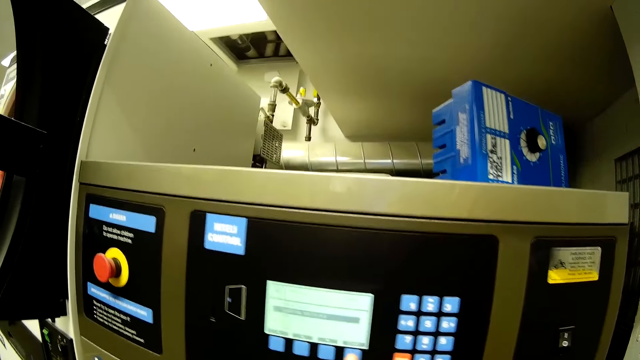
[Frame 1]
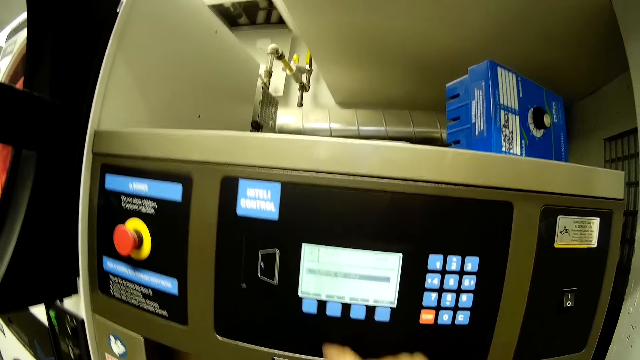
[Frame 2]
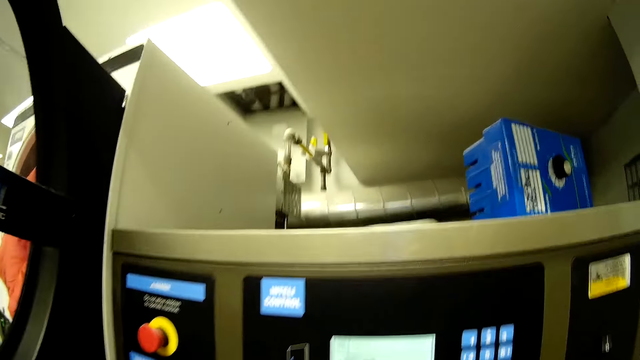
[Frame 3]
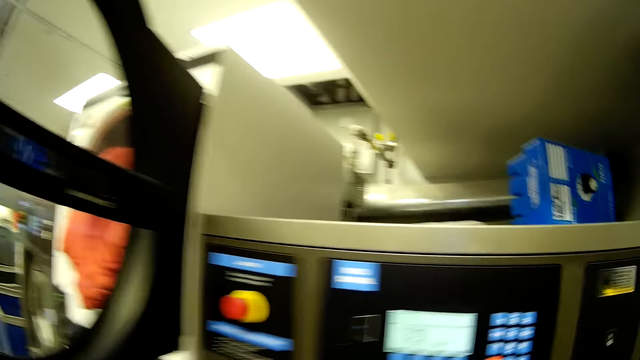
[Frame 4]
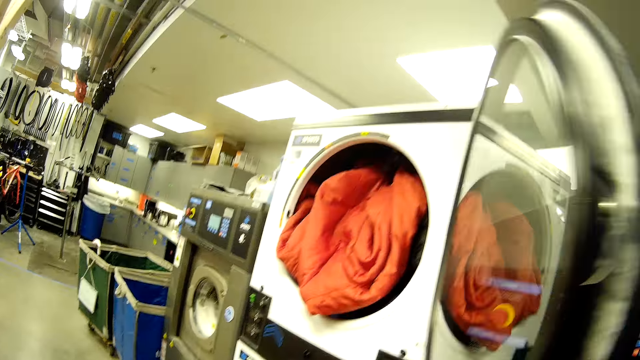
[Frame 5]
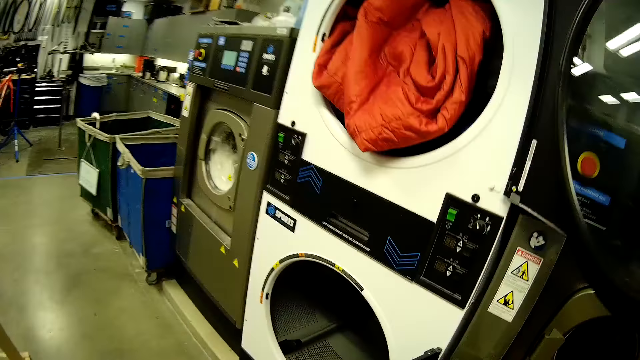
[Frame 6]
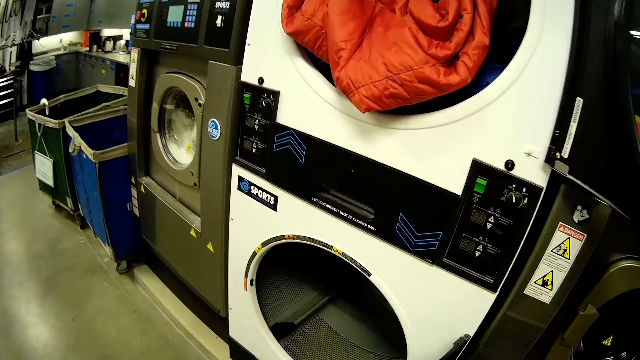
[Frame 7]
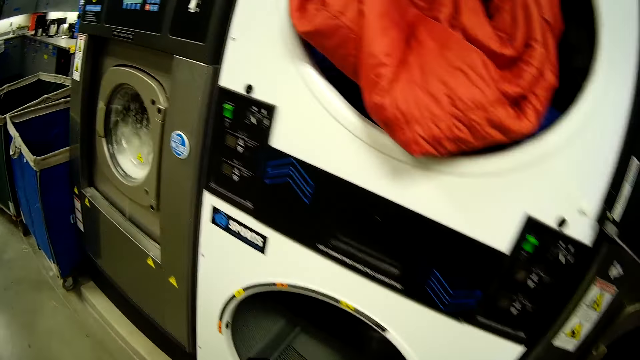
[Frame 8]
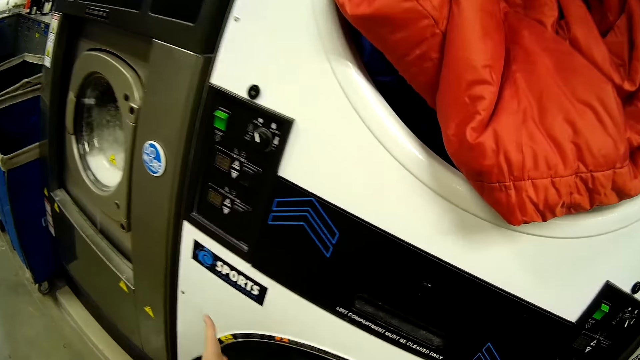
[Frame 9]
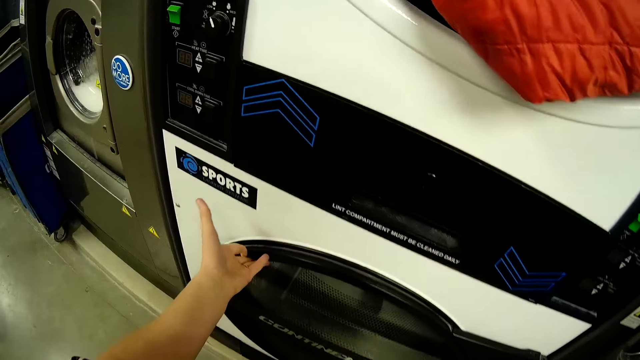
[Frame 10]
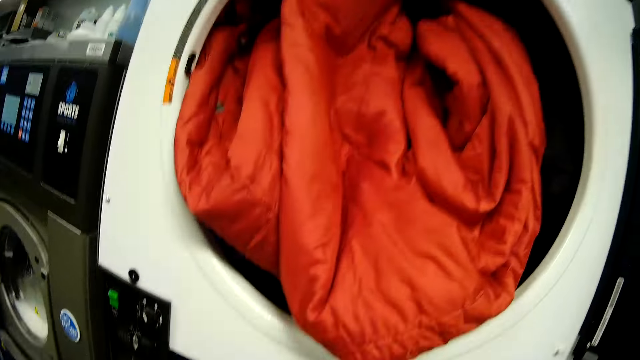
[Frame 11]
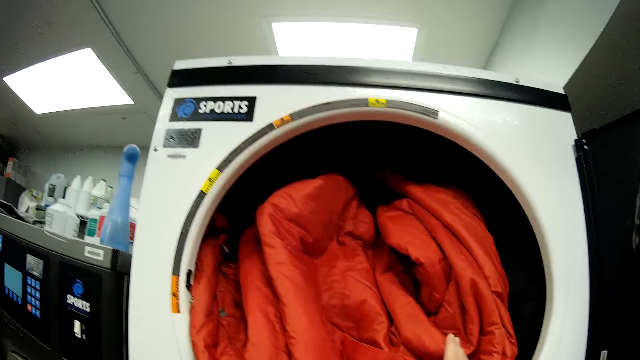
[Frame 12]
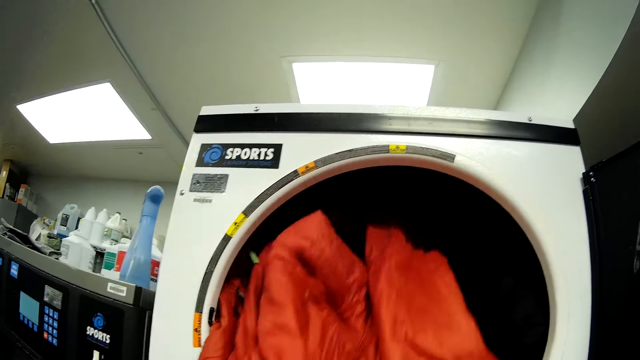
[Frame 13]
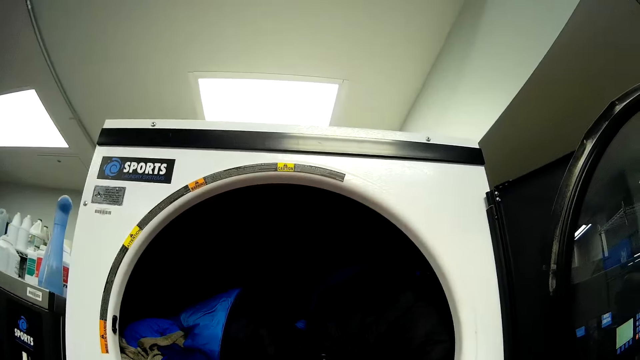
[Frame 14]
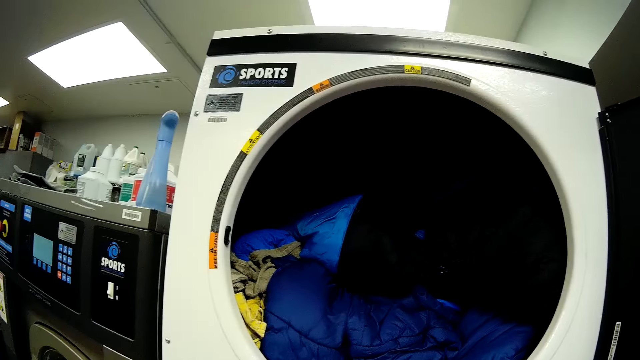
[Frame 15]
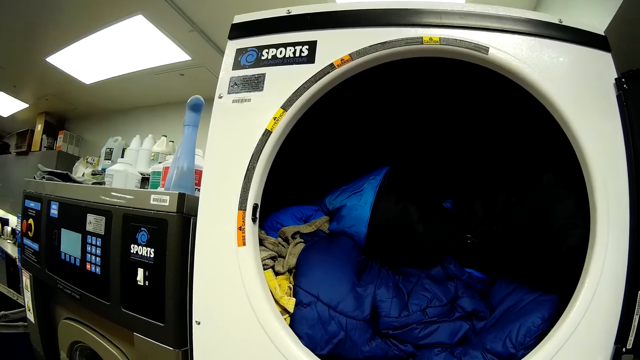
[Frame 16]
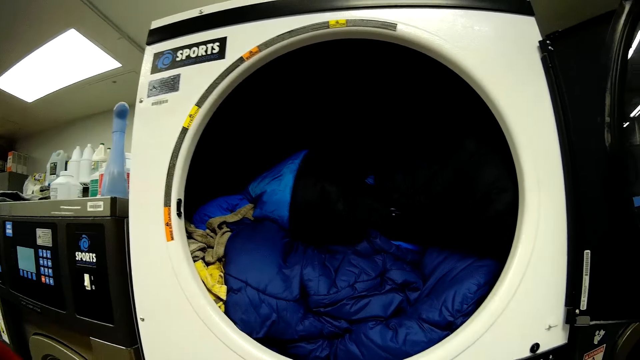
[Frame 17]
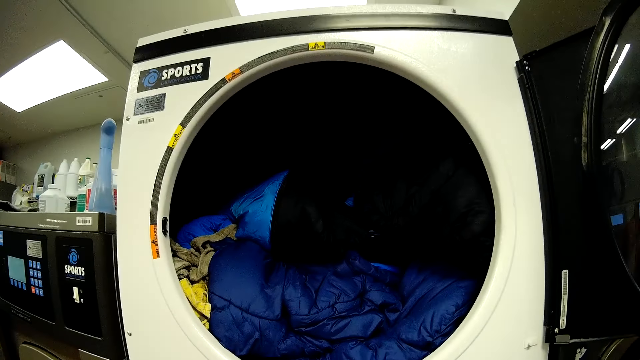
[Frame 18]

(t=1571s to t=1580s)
The camera wearer closes the washing machine. They remove a ski suit from the washing machine.

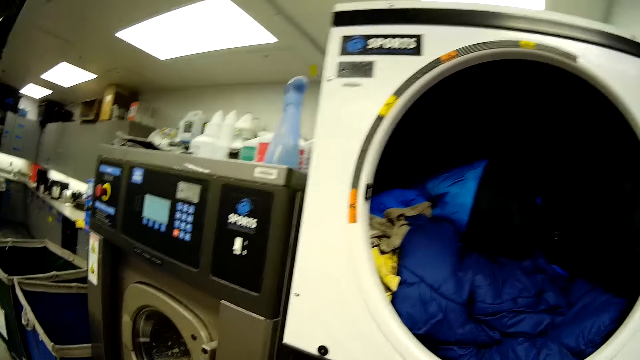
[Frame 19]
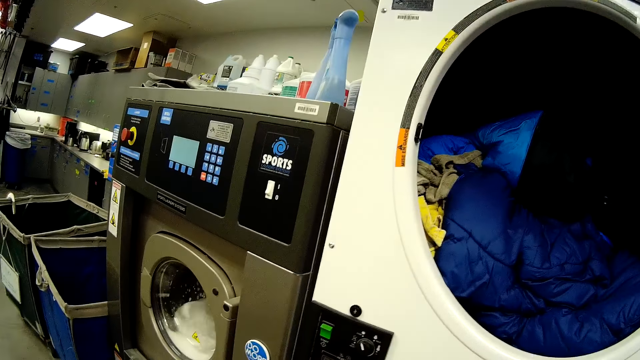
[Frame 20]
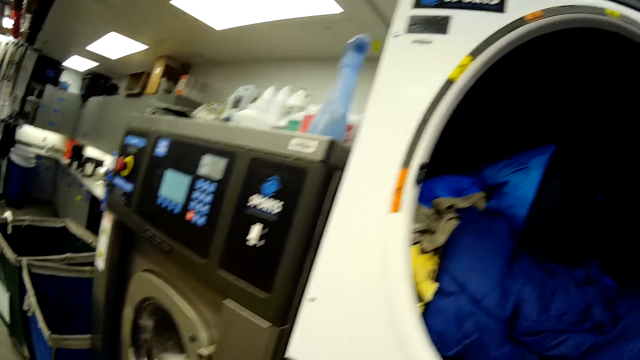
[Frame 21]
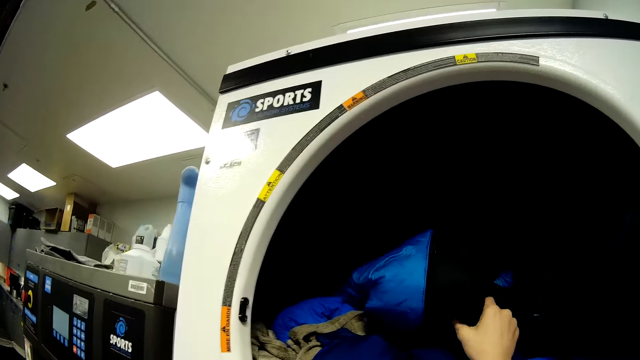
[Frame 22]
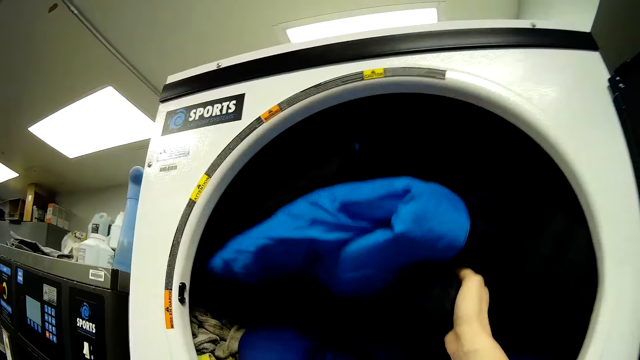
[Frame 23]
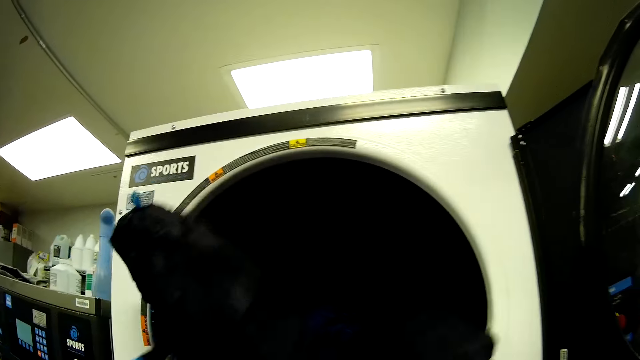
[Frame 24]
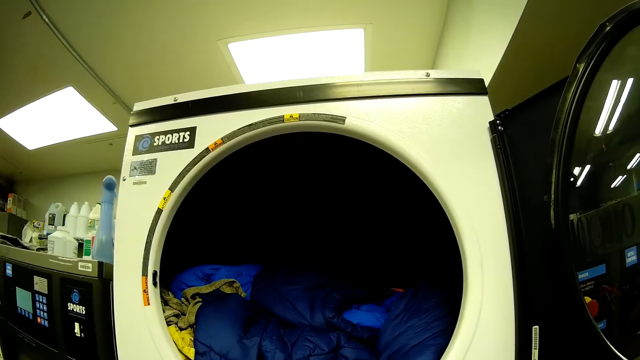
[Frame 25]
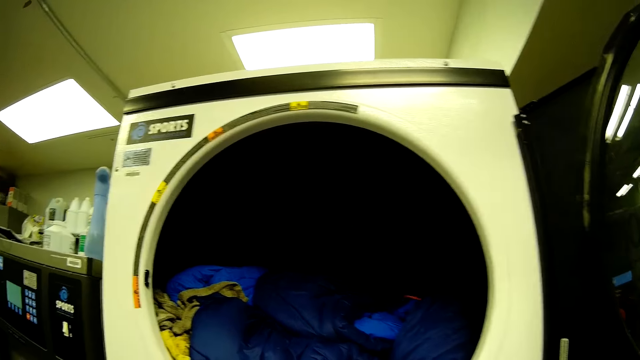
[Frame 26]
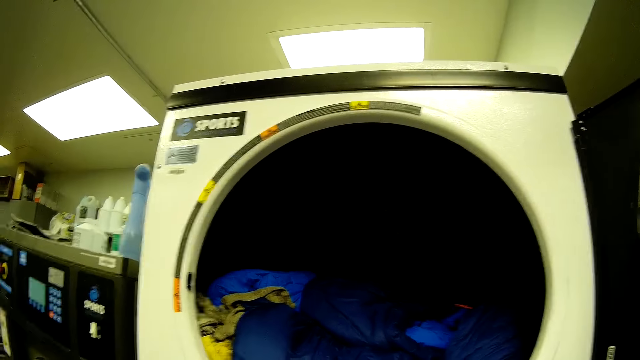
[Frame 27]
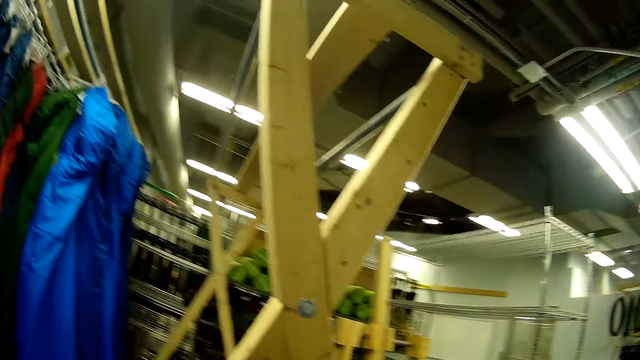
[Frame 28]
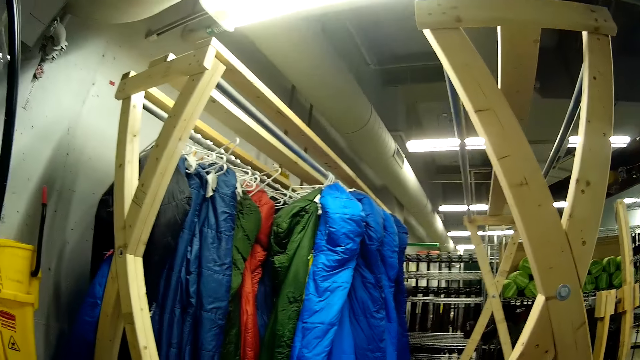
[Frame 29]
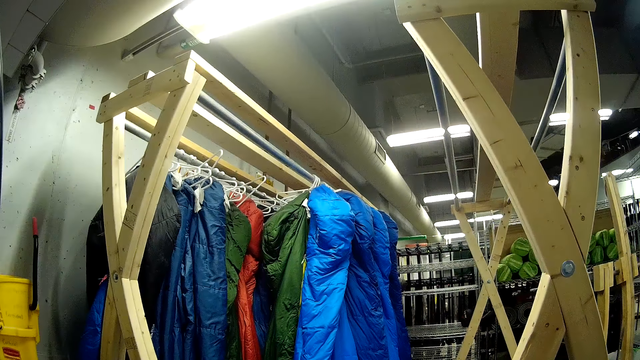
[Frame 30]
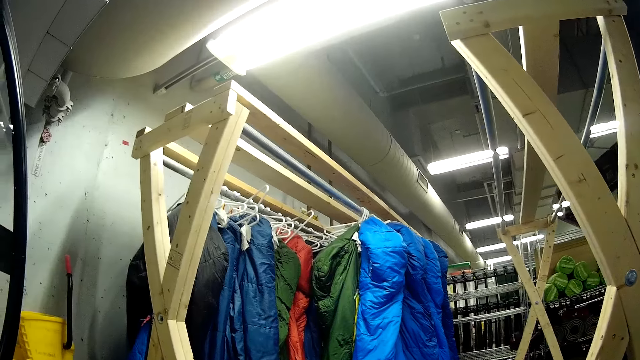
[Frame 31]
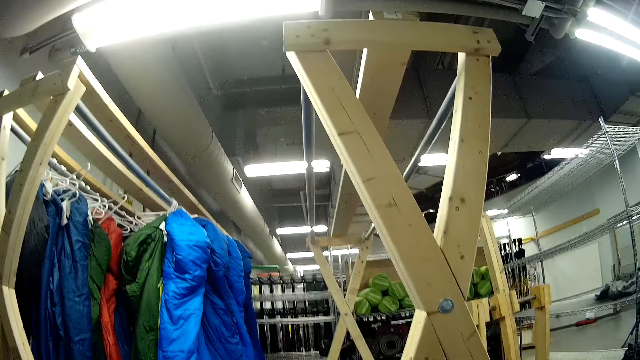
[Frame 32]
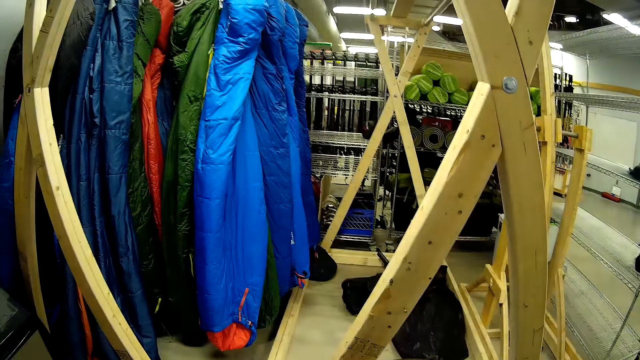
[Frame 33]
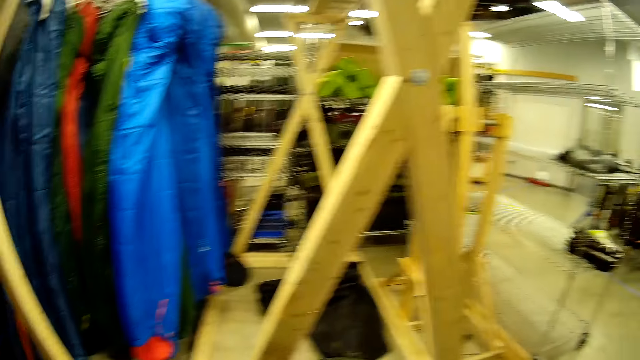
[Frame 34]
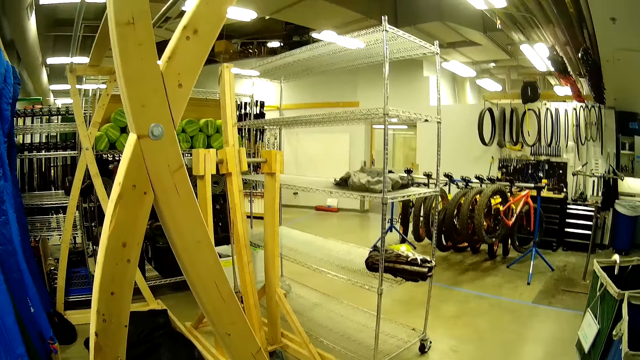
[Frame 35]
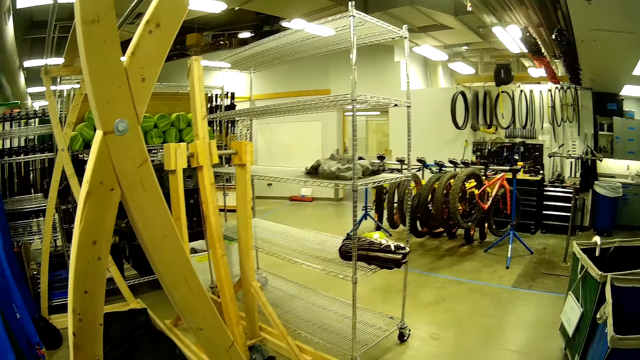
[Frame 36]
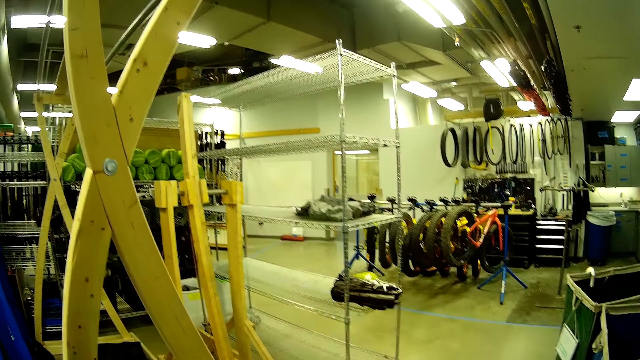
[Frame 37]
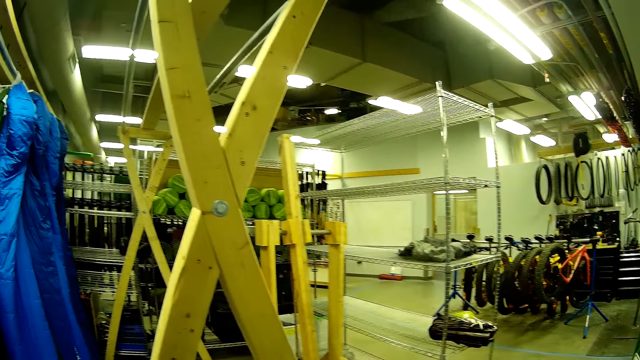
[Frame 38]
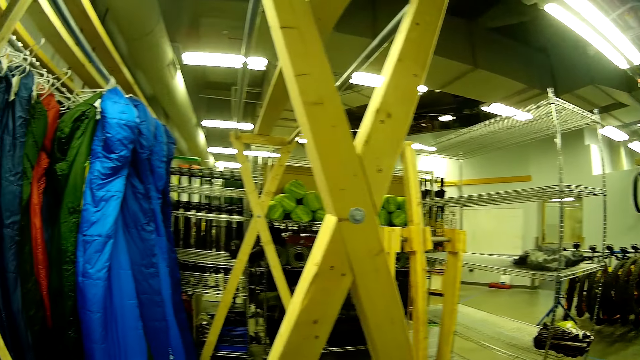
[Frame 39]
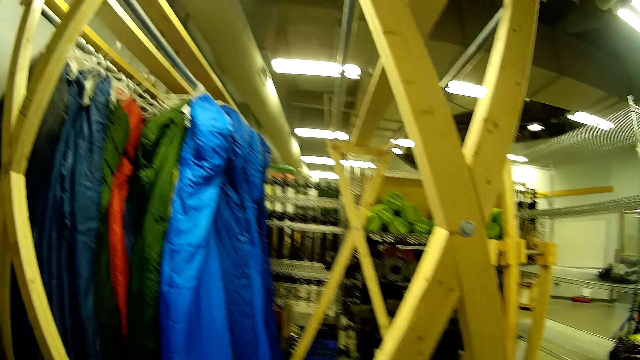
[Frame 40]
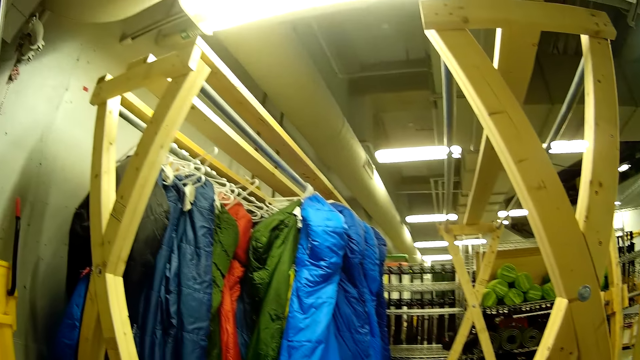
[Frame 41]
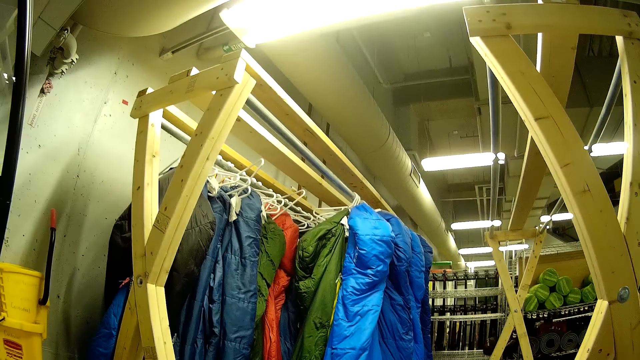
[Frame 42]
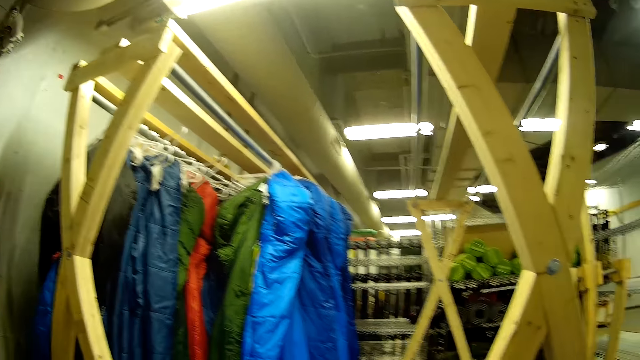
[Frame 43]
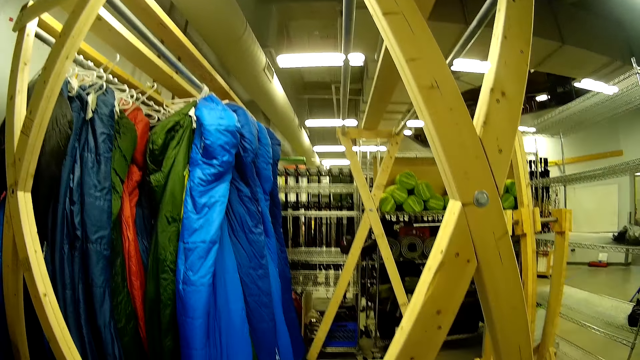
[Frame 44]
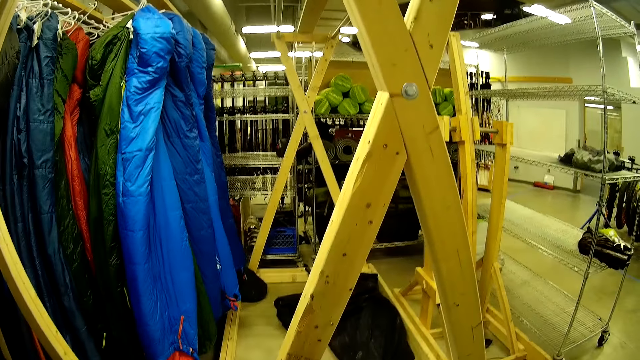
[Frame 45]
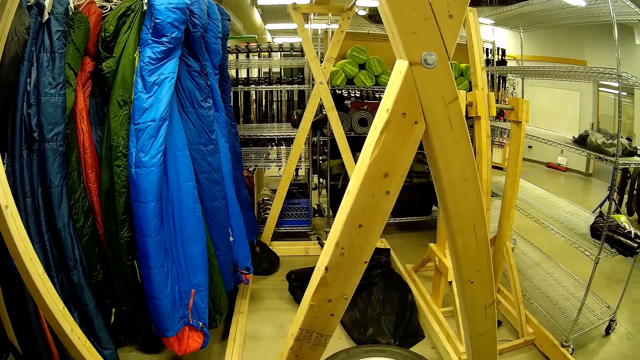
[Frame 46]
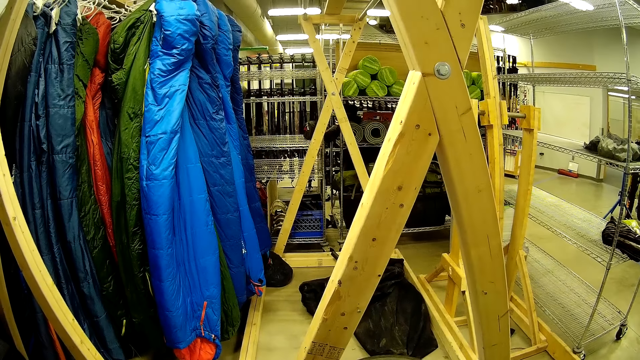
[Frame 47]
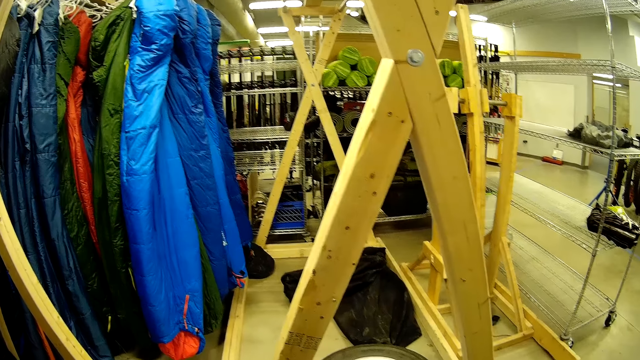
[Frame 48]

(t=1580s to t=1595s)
The camera wearer removes the ski suit from the washing machine. They look around.
